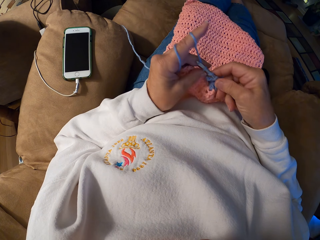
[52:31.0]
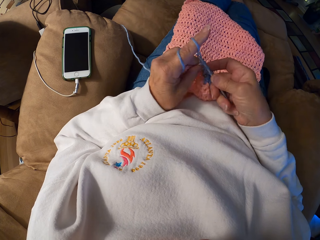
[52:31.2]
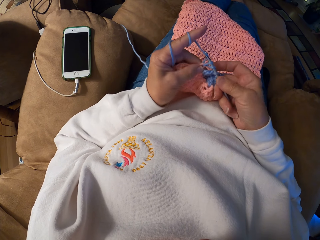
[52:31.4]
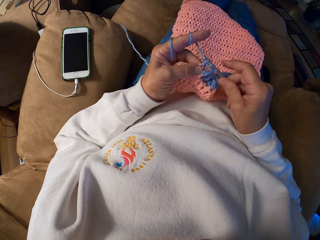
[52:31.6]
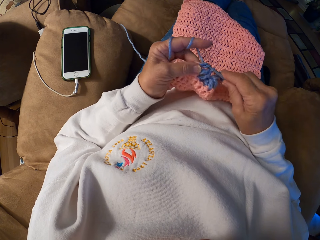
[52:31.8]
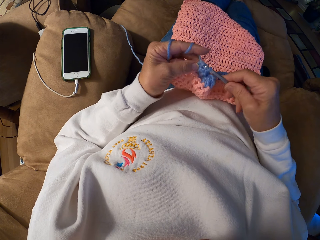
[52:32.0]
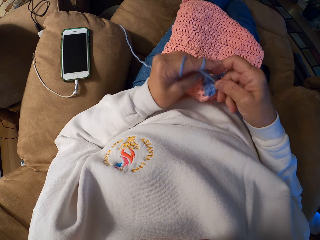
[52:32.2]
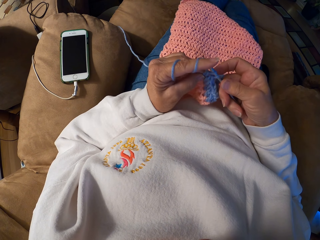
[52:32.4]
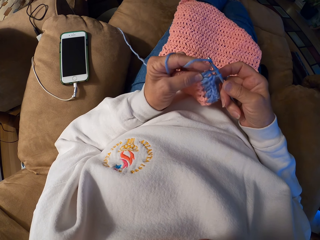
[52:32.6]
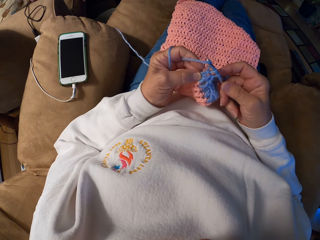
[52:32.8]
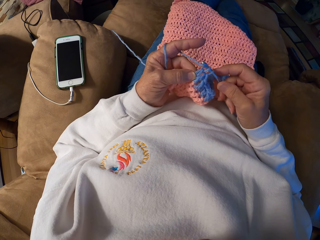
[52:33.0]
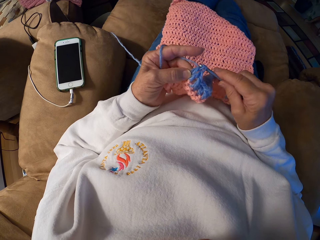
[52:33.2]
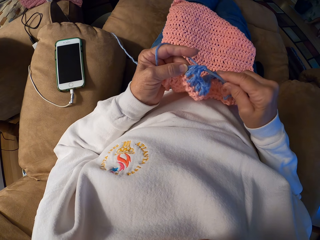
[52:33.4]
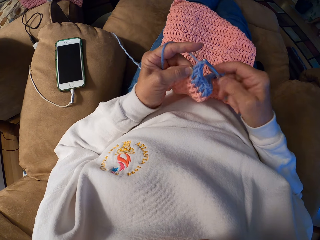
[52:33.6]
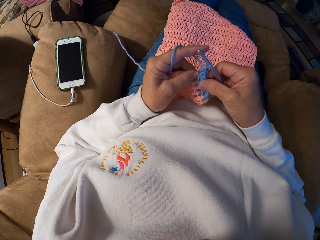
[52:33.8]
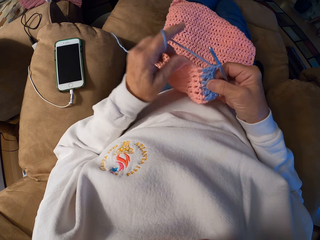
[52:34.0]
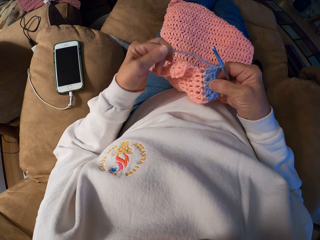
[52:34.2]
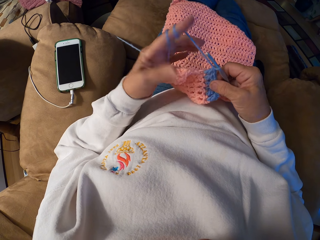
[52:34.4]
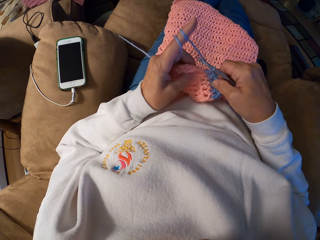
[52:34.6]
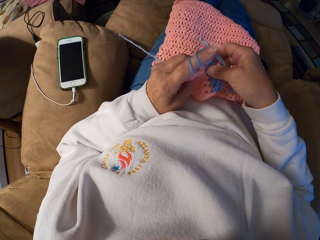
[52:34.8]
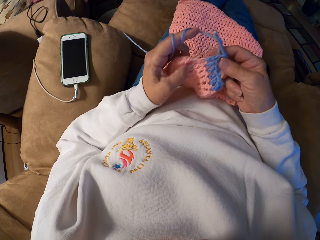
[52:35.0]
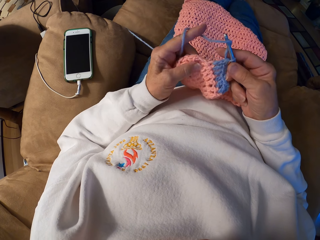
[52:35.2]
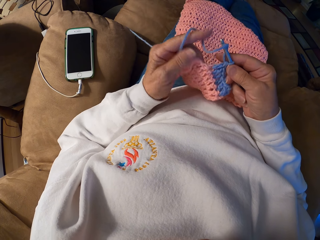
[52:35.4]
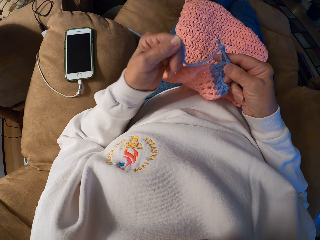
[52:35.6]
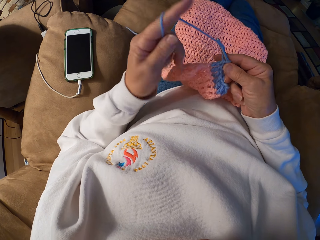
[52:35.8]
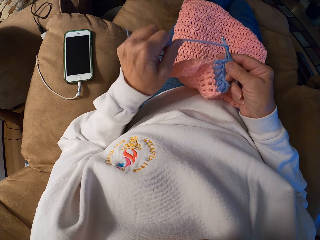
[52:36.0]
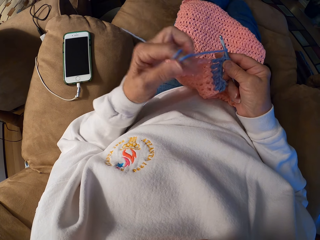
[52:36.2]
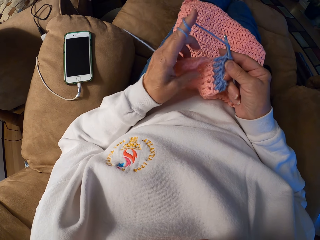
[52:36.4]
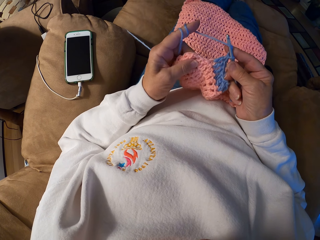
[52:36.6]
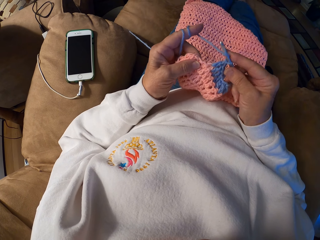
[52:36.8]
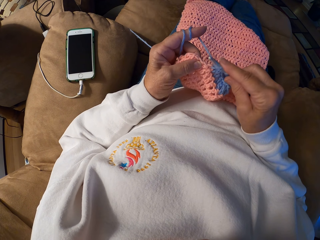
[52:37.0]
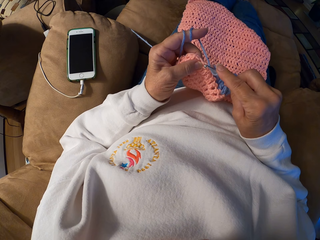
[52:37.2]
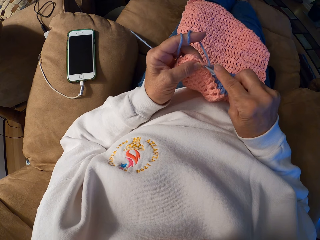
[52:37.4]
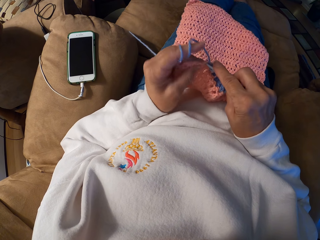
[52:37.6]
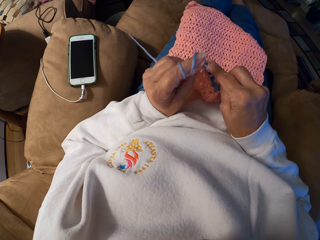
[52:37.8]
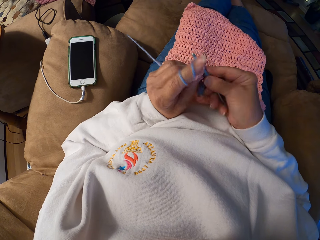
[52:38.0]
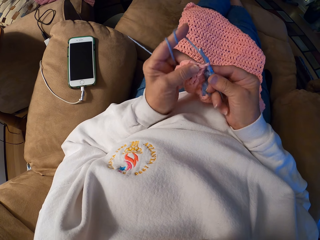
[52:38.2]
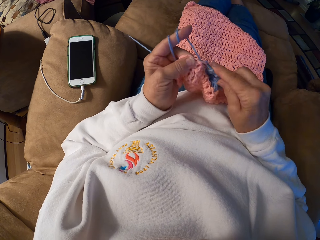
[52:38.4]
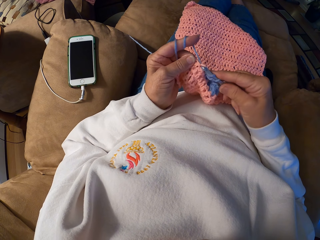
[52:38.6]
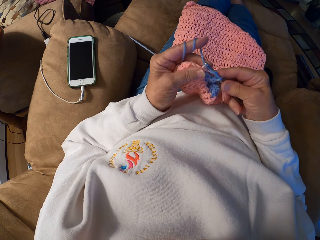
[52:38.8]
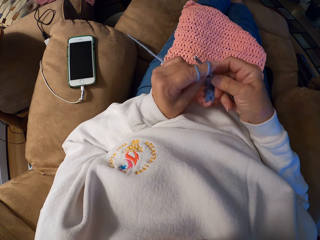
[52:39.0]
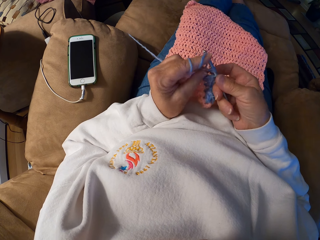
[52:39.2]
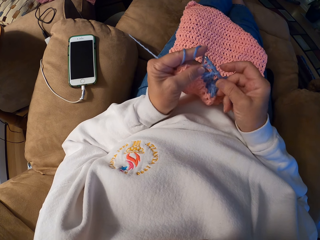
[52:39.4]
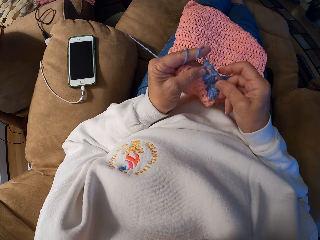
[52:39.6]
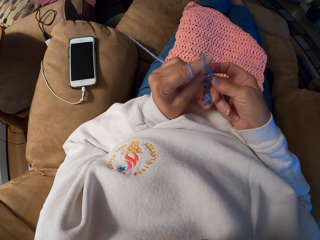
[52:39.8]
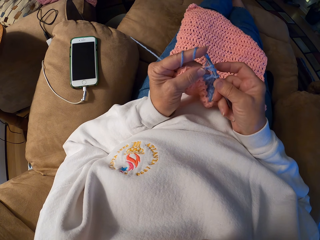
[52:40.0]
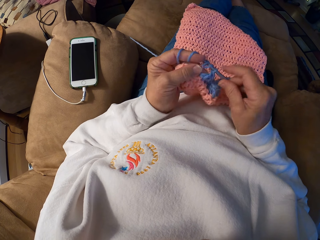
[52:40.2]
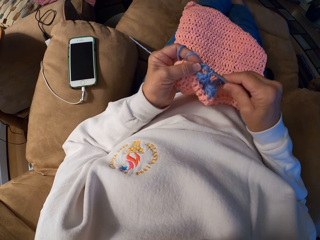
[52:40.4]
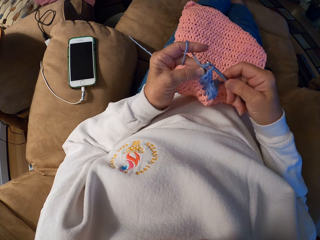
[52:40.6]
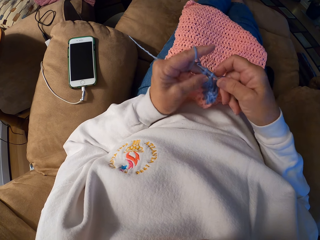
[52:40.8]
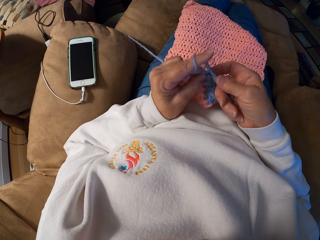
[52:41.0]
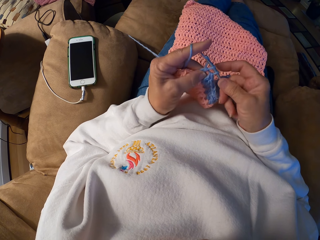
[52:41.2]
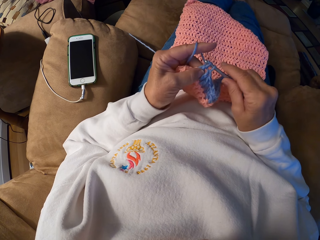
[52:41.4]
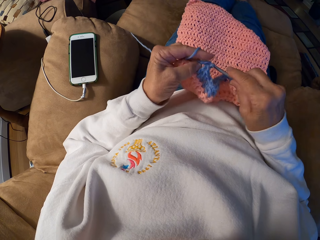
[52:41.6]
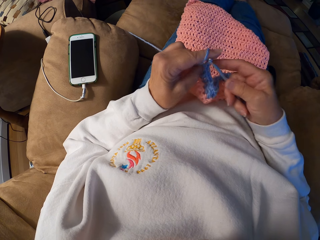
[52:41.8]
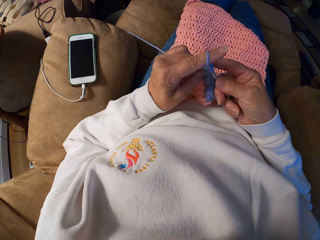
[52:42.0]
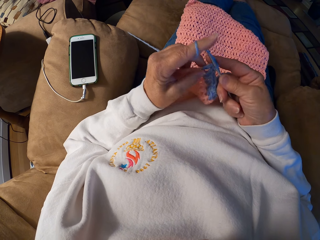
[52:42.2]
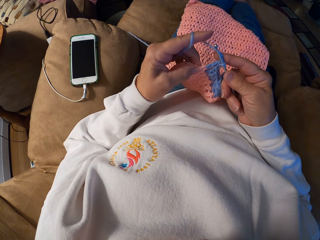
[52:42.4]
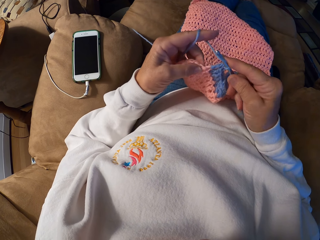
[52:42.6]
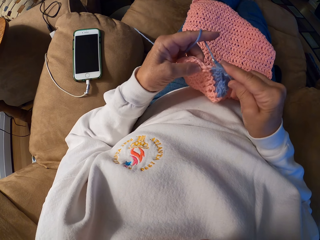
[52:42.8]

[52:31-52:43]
The camera wearer rolls the knitting thread on her index finger. She knits the garment with her hands.

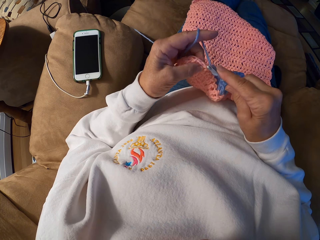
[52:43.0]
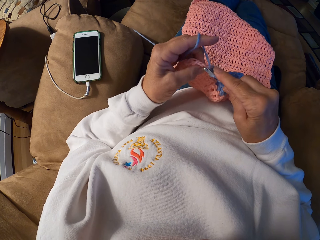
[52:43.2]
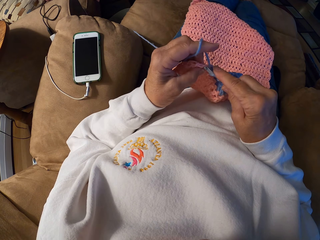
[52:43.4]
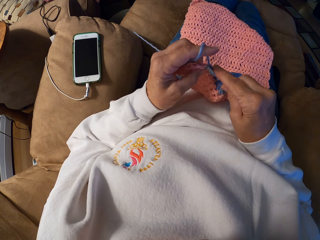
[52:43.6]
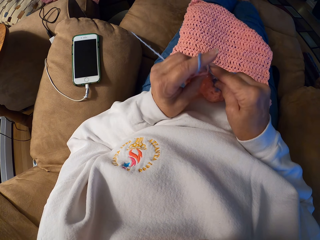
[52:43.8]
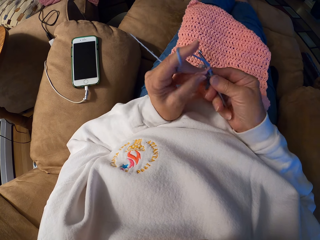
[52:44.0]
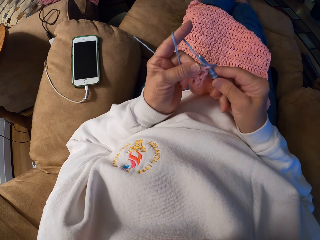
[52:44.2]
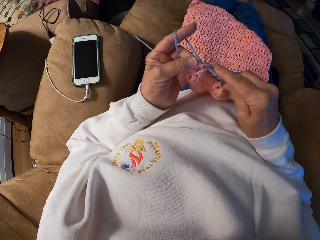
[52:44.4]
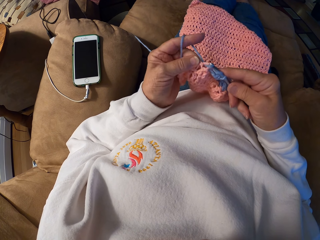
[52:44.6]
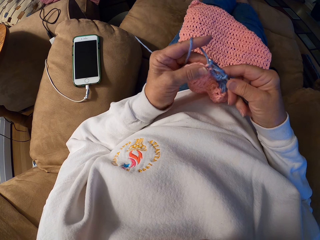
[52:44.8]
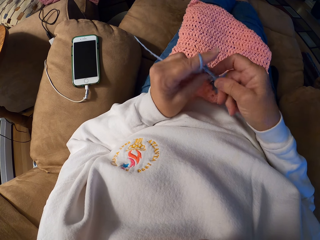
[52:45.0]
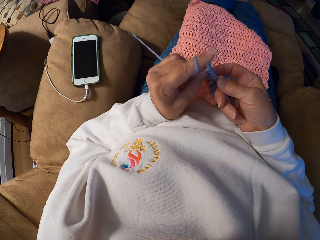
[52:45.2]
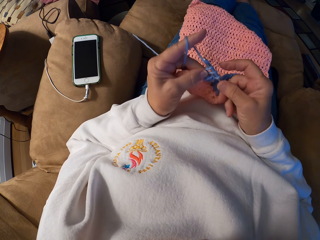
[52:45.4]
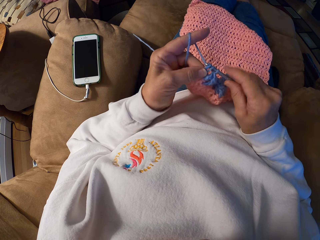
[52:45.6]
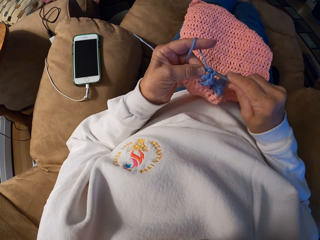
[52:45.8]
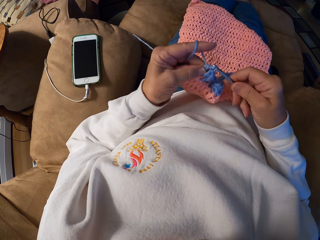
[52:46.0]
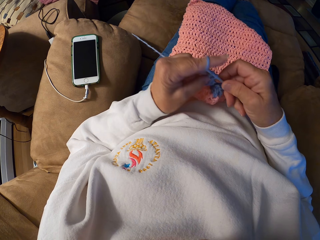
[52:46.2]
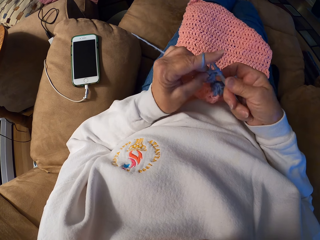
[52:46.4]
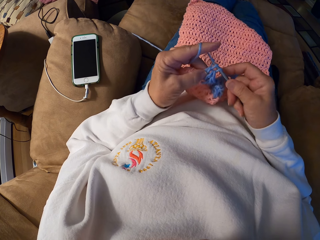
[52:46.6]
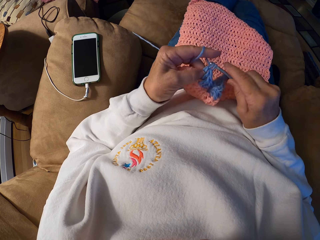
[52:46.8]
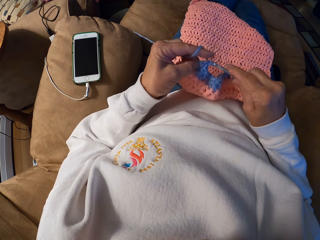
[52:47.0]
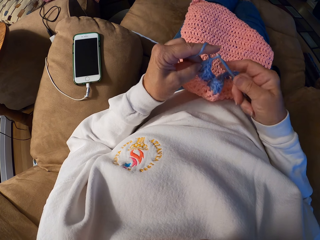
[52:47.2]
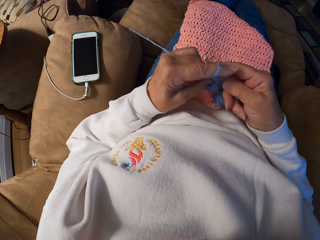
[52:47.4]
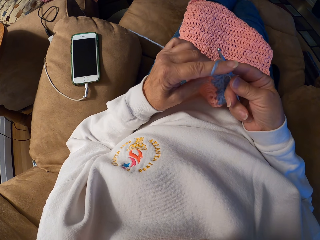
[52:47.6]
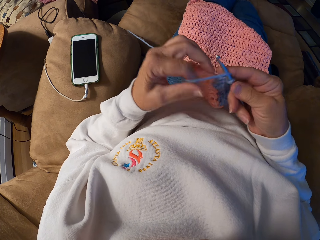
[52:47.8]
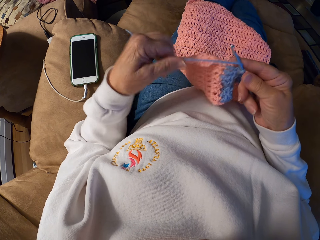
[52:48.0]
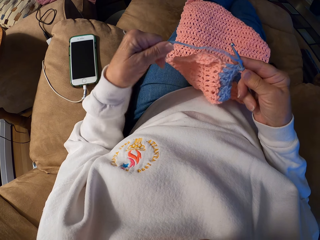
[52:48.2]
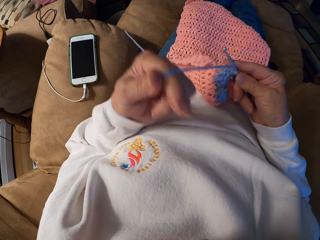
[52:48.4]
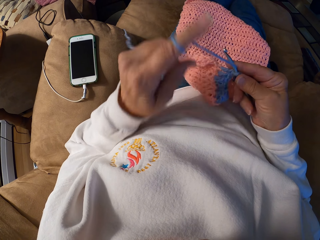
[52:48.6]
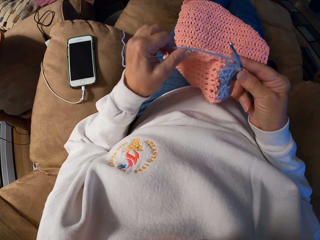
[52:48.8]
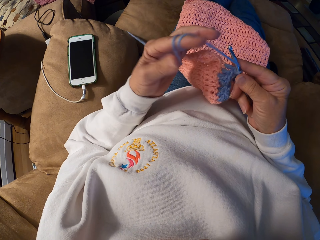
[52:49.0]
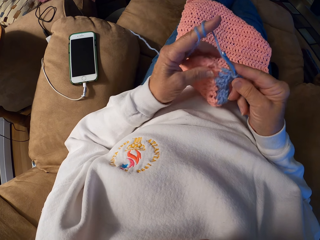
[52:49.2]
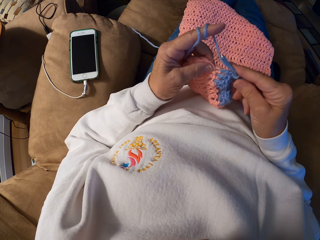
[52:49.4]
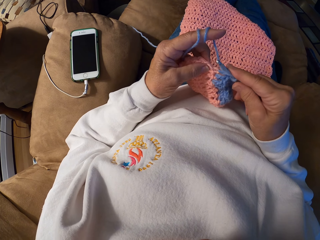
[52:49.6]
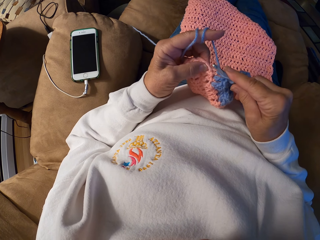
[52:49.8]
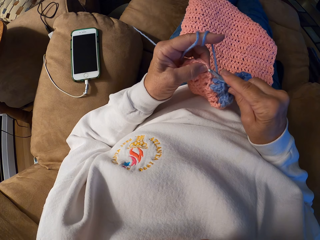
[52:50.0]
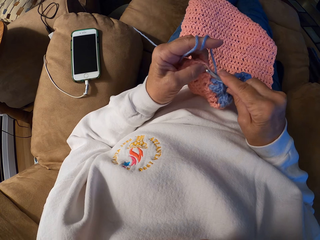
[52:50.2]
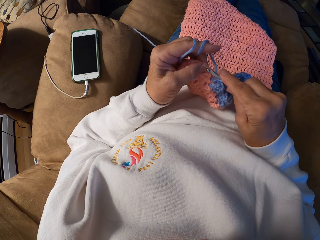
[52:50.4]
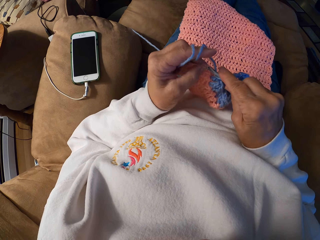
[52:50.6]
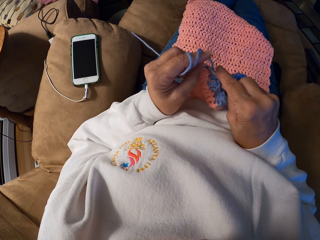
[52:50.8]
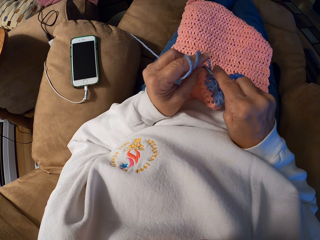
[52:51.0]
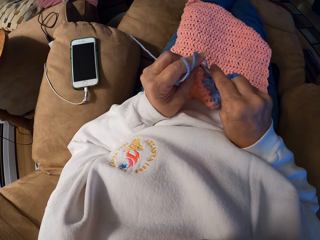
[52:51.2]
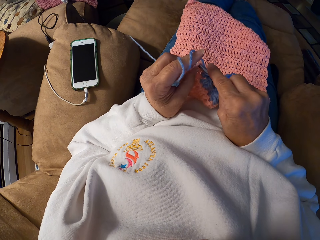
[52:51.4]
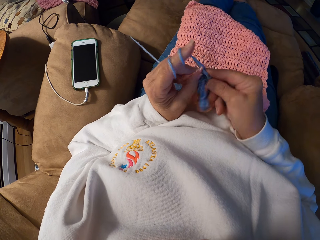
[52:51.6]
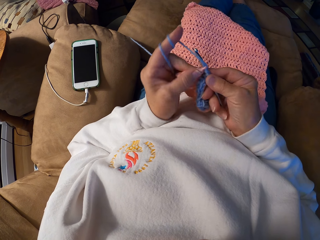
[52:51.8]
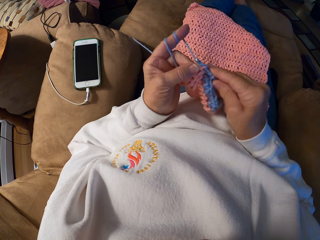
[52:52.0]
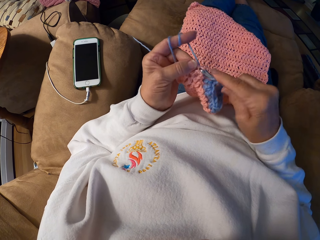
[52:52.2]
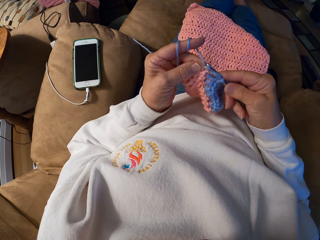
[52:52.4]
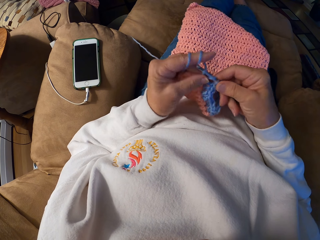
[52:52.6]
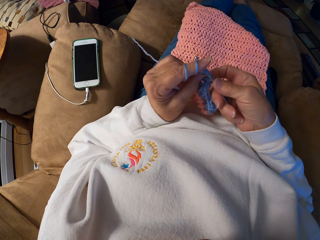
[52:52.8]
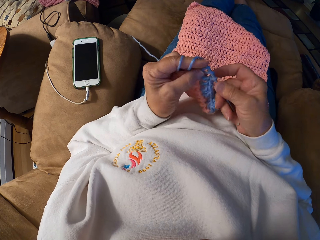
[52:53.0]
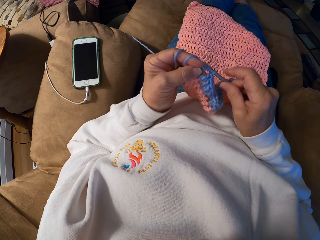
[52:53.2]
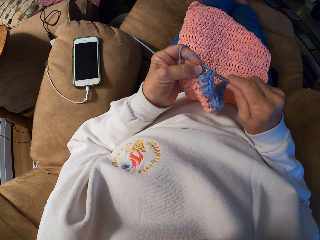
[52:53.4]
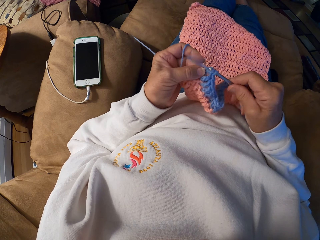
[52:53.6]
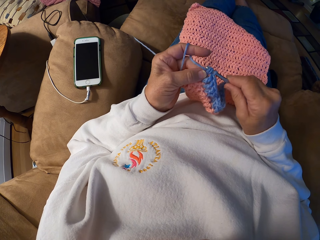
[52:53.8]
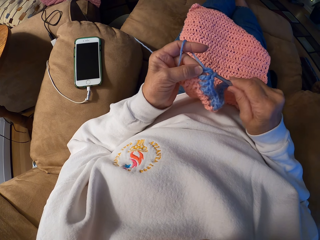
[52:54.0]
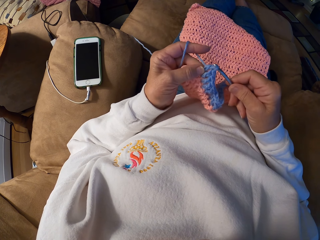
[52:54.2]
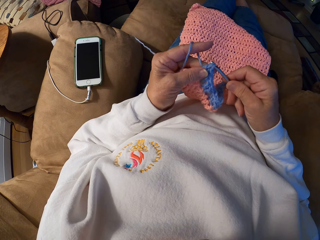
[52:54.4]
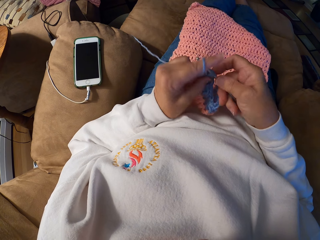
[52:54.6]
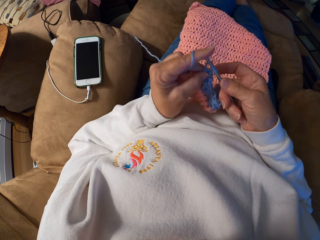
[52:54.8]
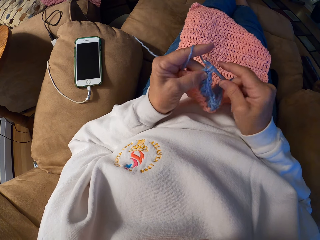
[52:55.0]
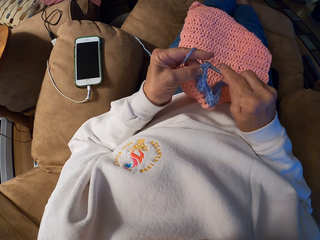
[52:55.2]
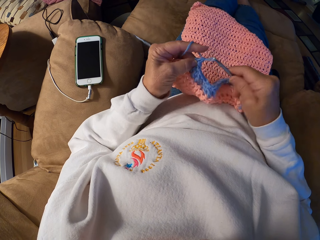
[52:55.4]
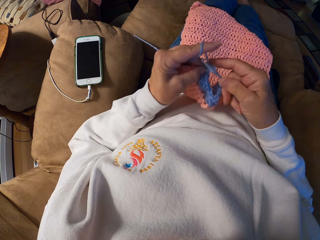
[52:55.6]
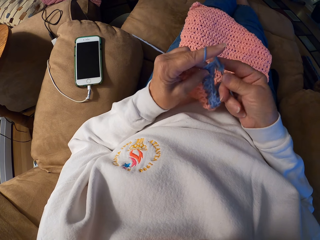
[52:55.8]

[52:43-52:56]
The camera wearer rolls the knitting thread on her index finger. She knits the garment with her hands.
